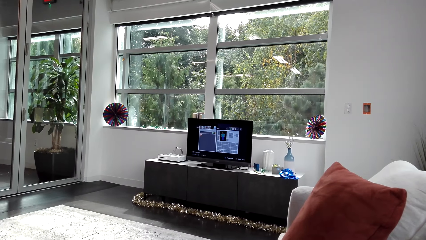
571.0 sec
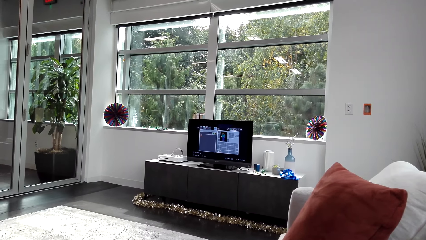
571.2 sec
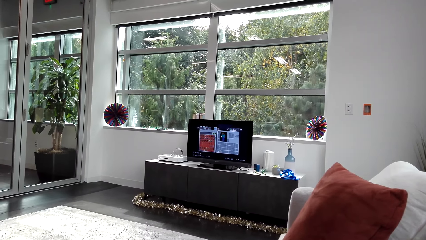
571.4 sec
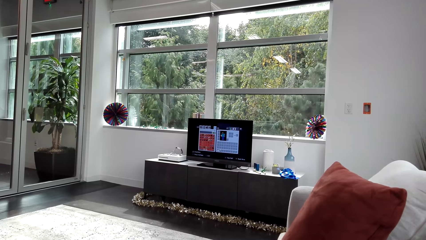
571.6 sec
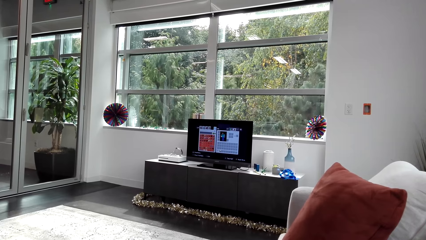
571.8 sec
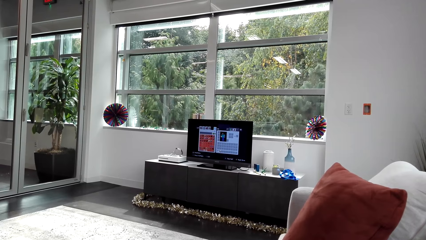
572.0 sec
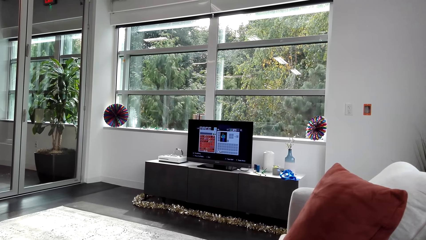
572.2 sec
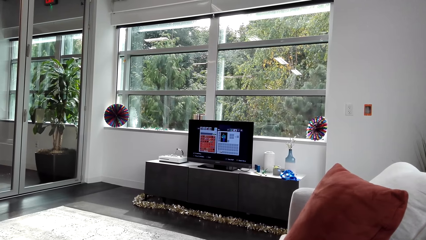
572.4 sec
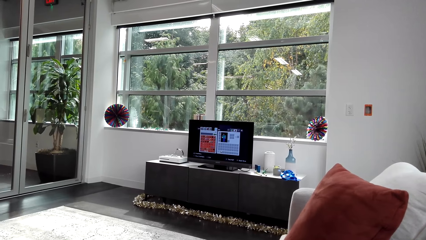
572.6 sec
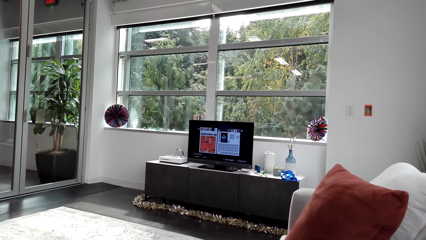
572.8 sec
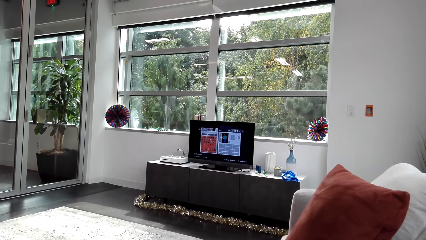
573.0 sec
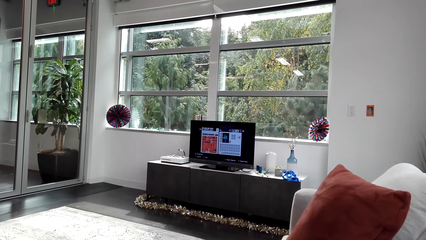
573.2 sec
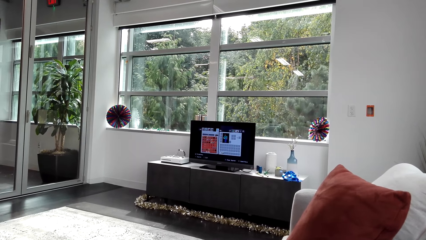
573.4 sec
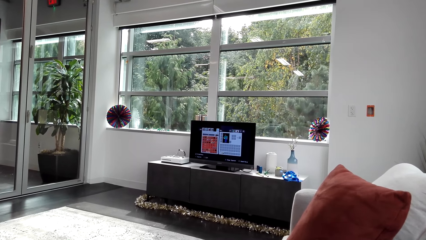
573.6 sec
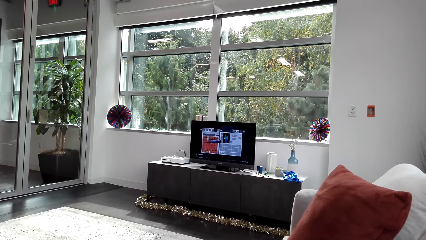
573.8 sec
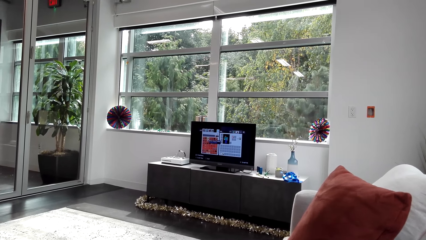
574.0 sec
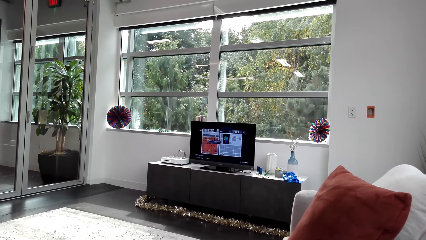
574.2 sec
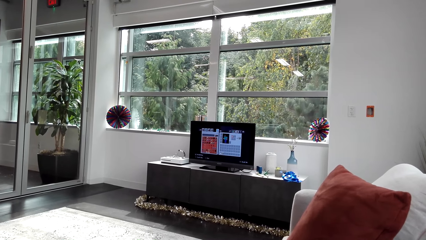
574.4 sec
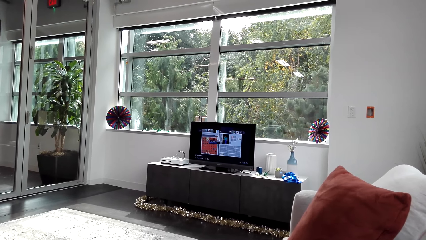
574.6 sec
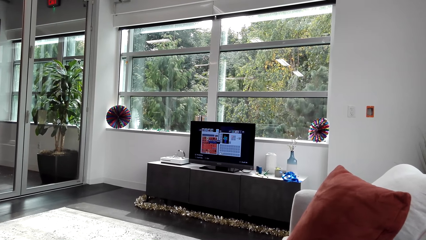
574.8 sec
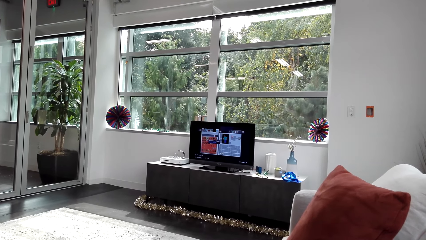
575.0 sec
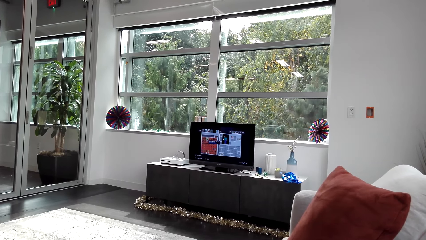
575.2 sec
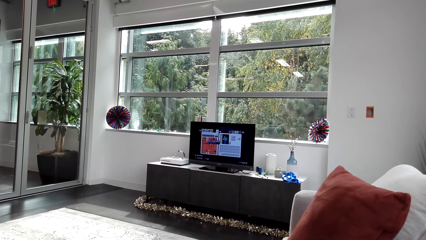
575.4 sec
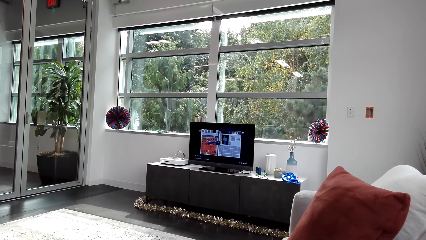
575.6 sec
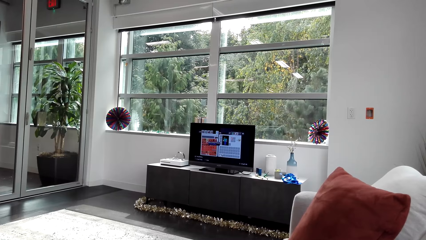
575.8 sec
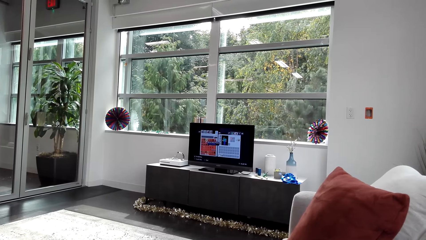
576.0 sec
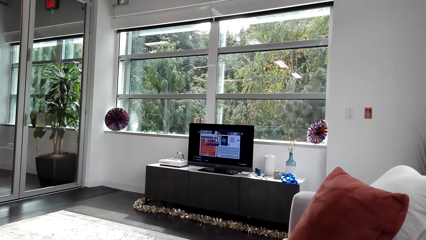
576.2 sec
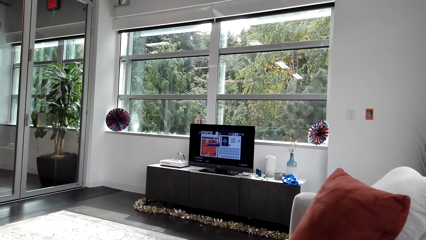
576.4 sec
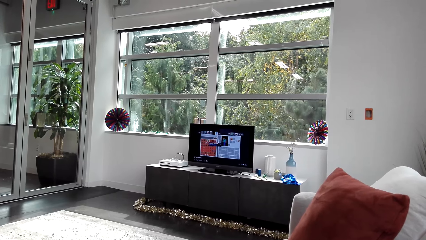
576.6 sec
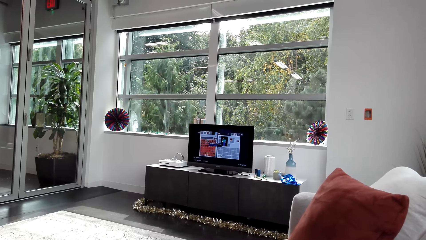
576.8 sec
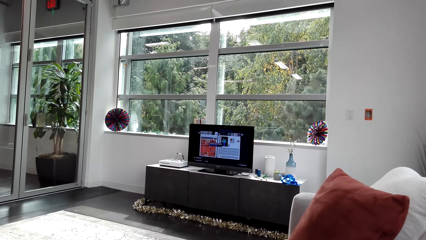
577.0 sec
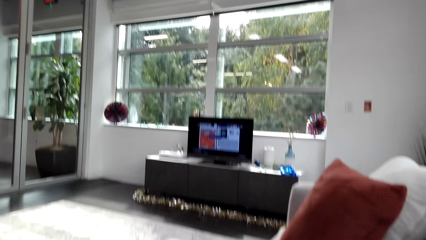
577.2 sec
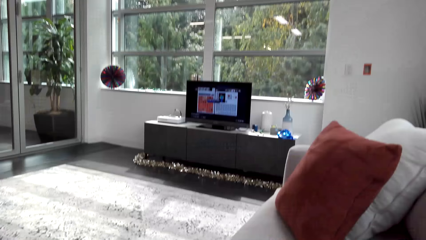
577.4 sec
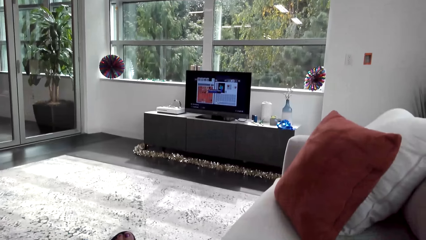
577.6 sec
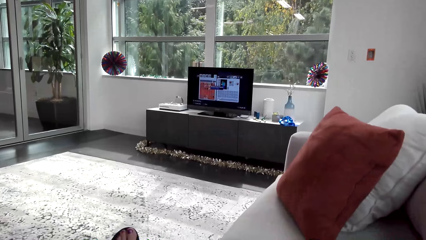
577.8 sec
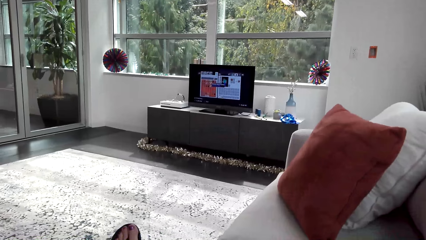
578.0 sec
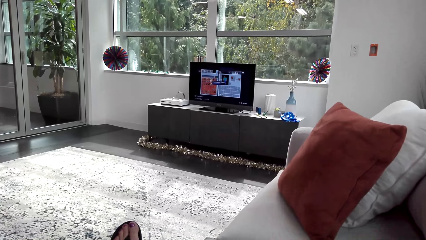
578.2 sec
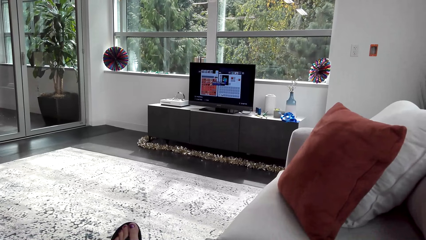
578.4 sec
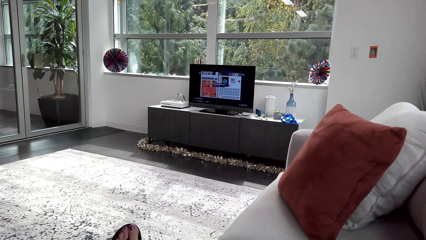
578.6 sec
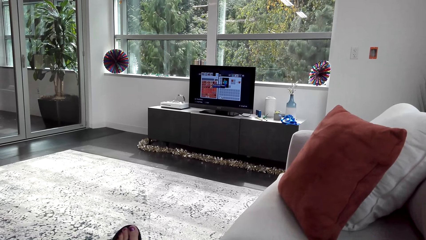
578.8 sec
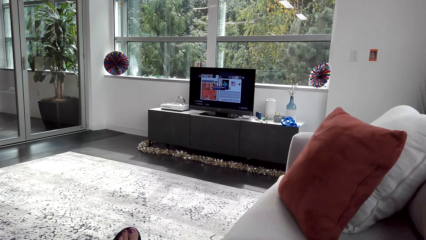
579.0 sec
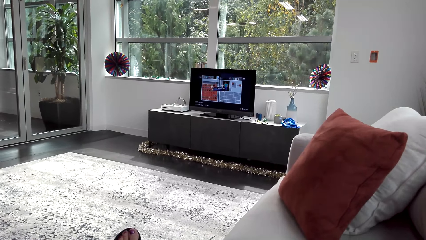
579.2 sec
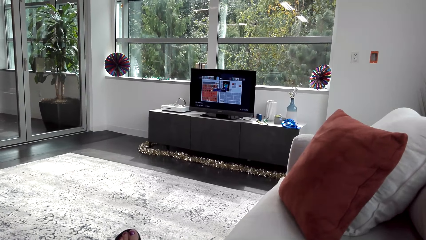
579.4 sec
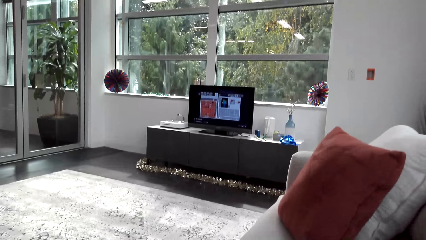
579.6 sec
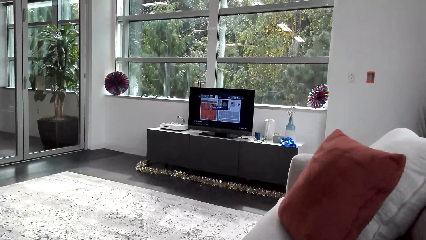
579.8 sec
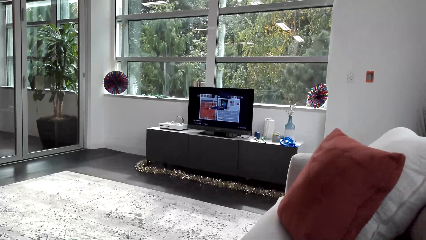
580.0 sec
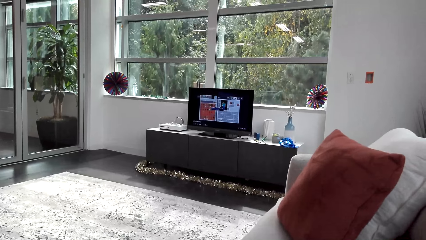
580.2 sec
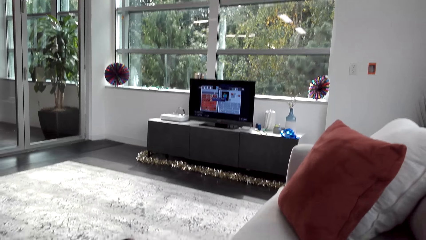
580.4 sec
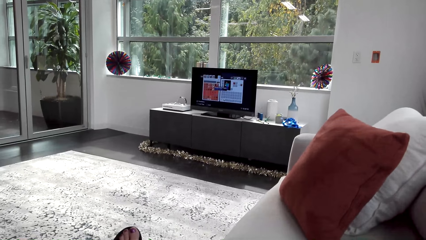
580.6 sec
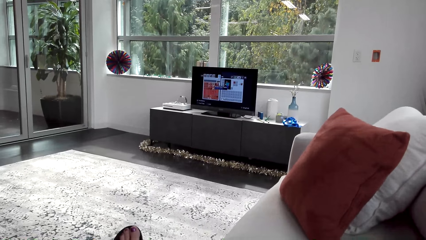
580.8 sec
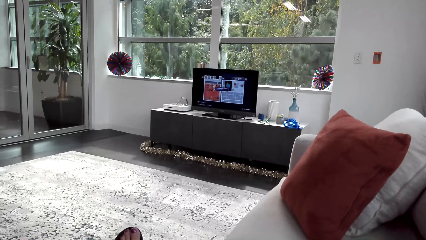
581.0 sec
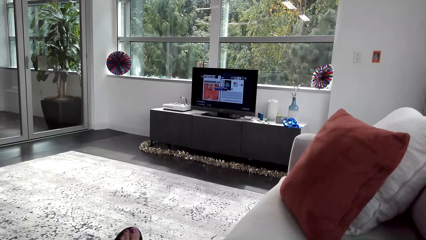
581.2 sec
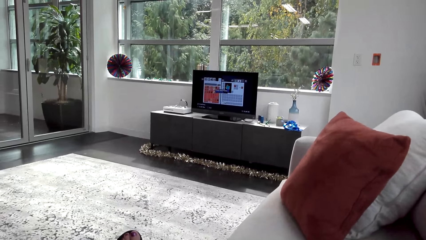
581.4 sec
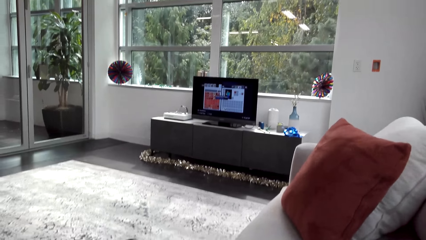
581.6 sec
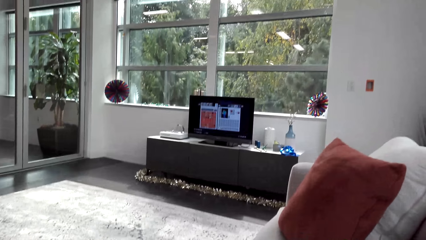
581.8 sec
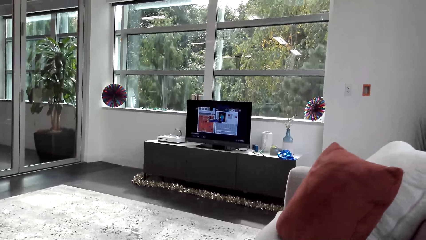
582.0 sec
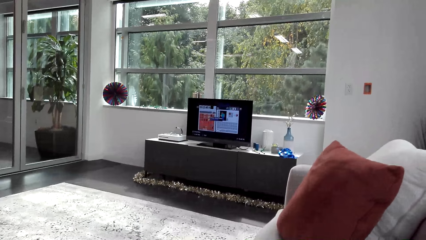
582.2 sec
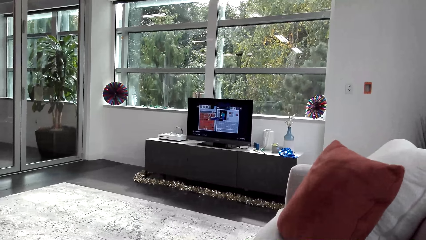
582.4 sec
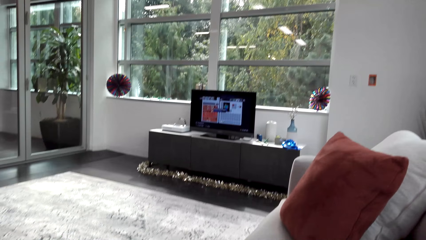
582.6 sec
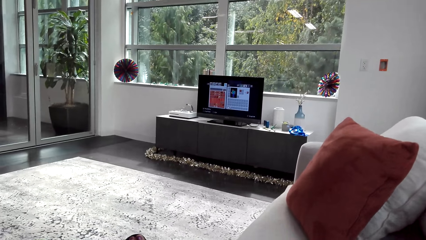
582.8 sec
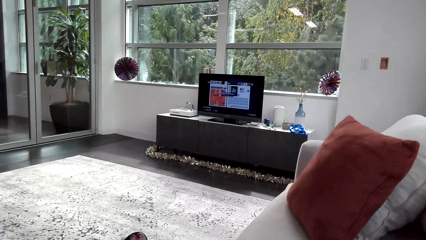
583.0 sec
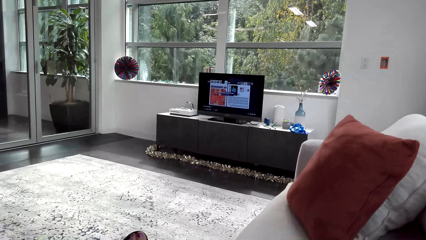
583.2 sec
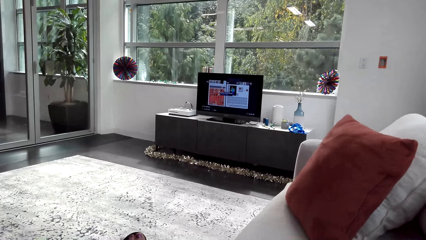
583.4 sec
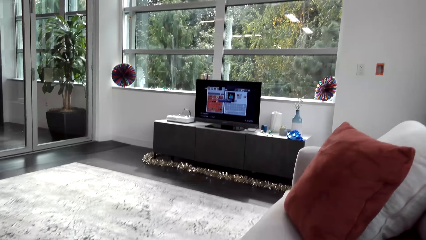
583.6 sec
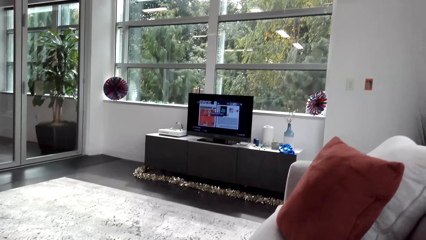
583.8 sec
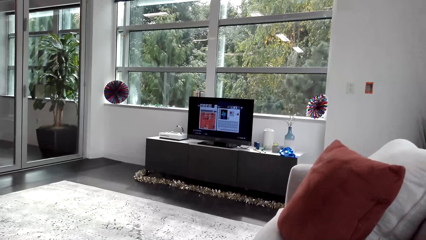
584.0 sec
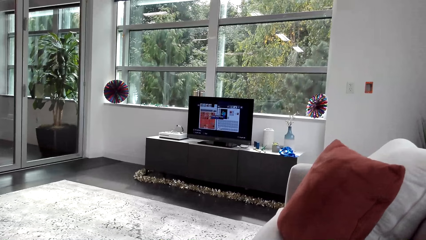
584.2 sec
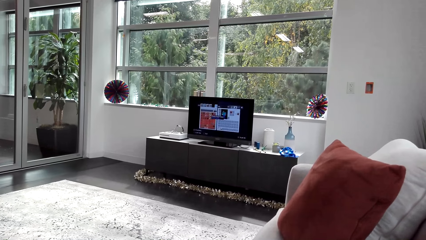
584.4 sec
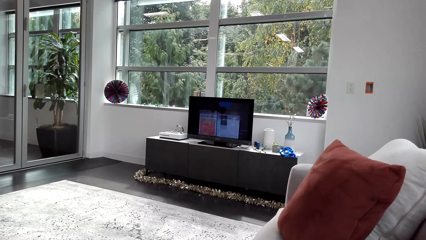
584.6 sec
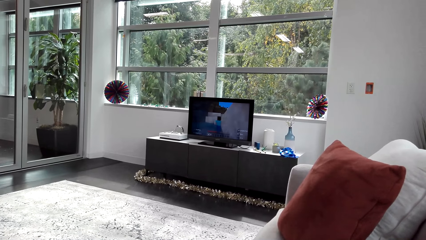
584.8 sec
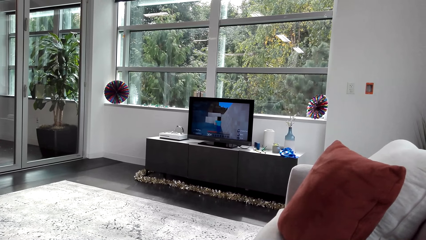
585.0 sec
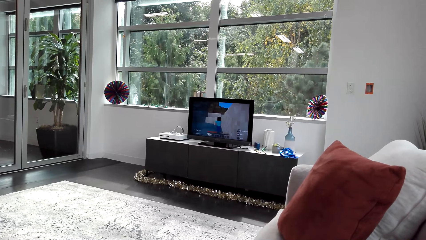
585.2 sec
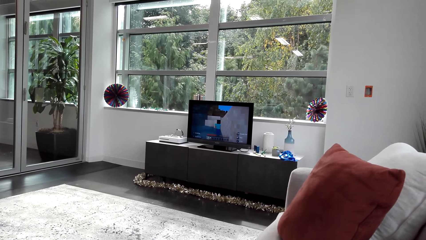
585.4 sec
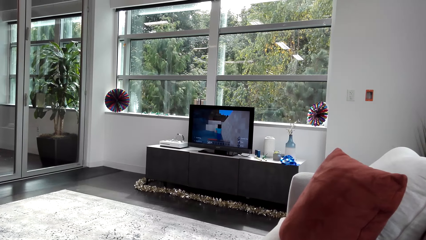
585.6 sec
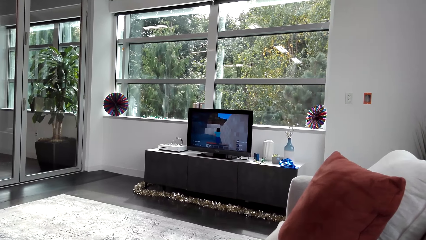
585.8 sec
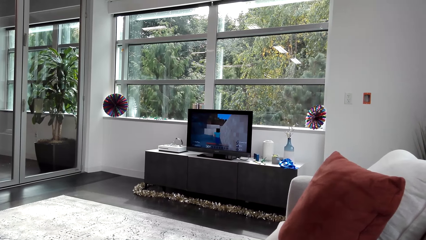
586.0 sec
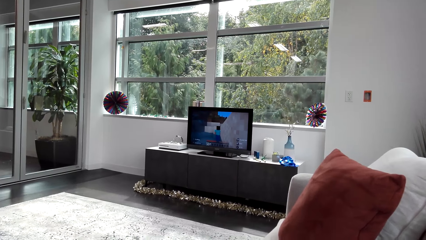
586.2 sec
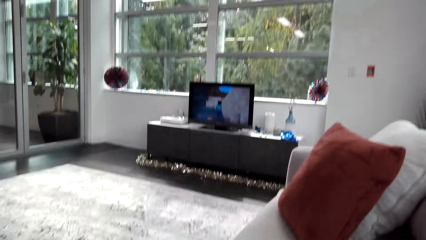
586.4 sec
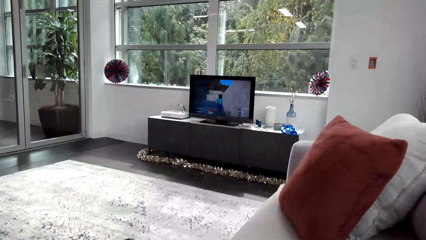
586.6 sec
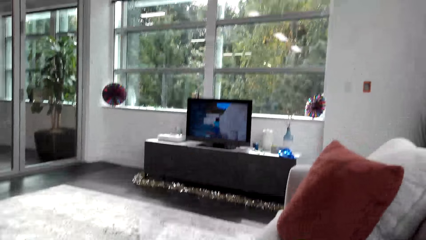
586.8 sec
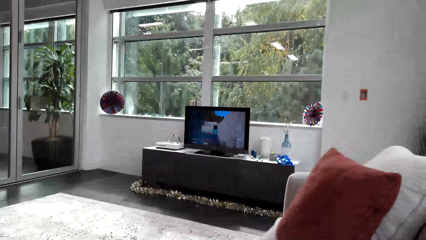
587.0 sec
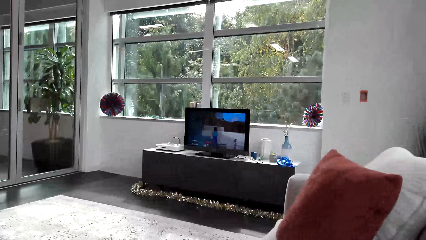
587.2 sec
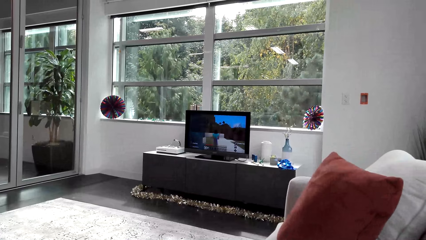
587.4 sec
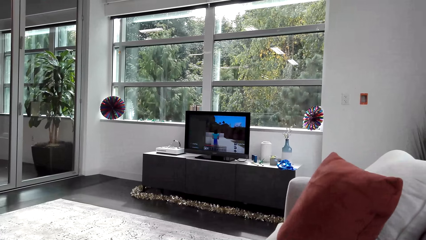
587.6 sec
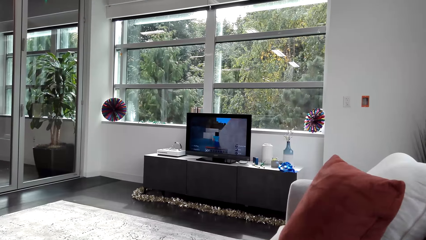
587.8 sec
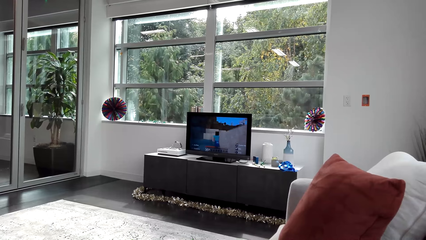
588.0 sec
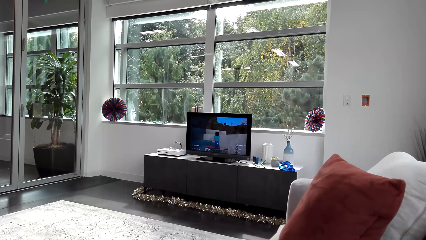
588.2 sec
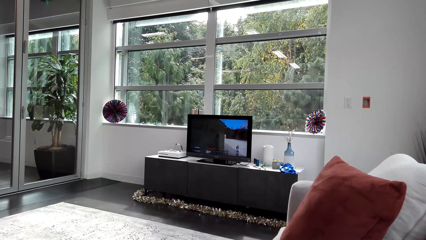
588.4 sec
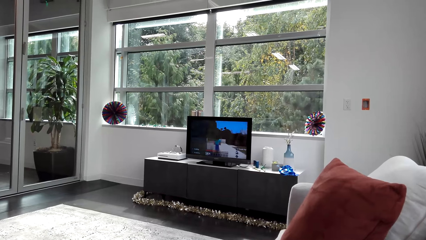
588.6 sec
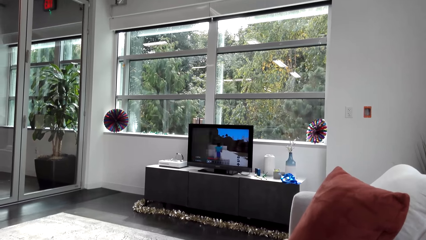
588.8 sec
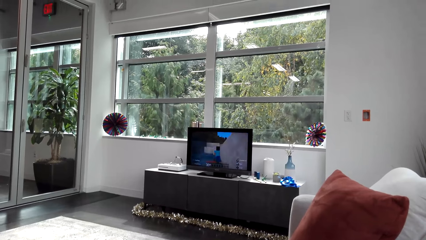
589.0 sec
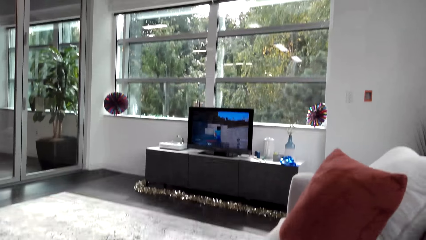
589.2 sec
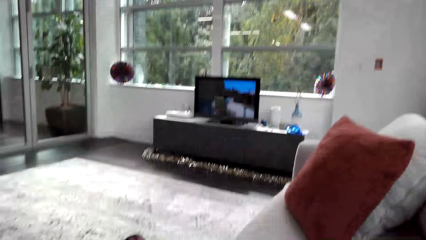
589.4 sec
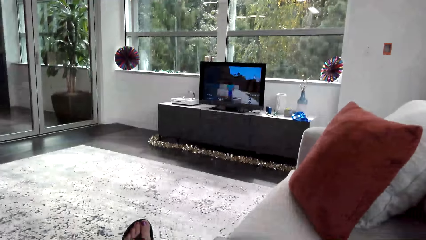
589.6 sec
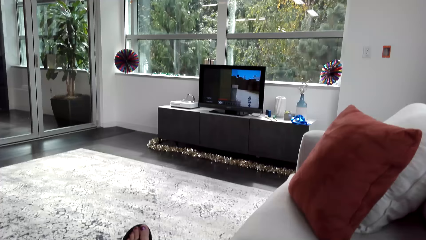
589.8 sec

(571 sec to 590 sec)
The camera wearer plays a video game.
